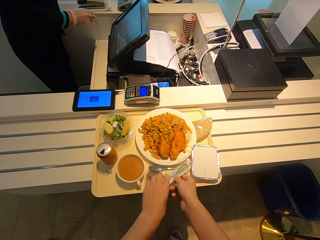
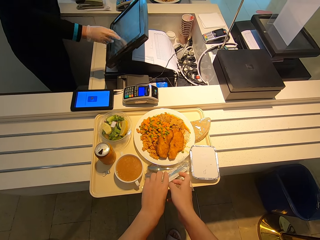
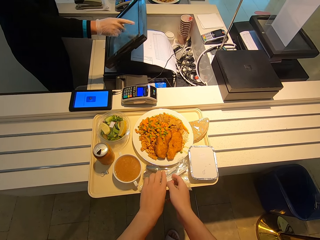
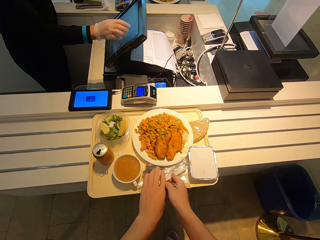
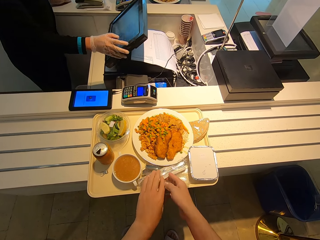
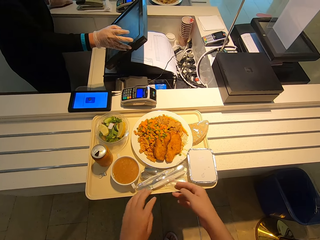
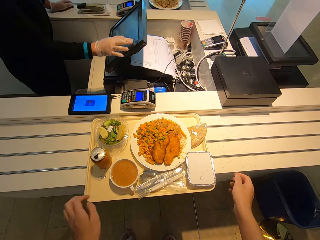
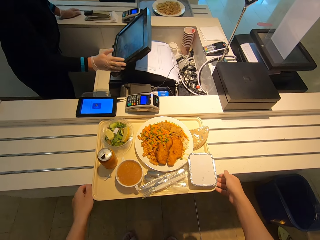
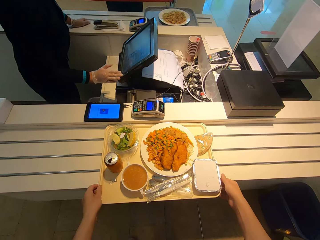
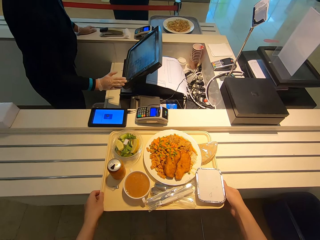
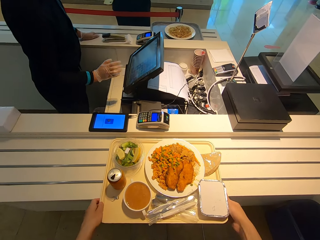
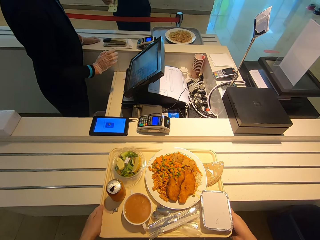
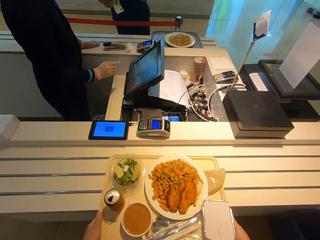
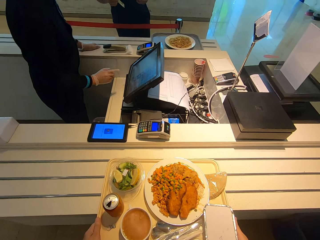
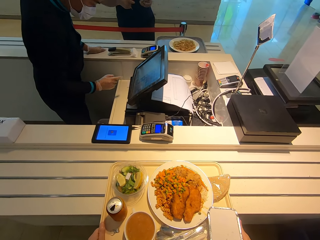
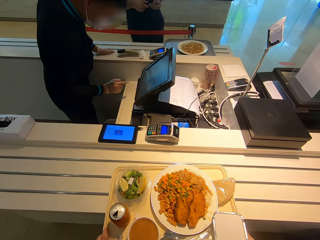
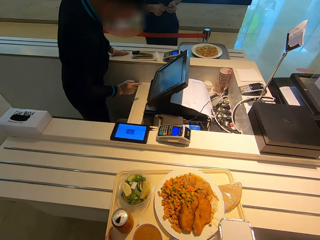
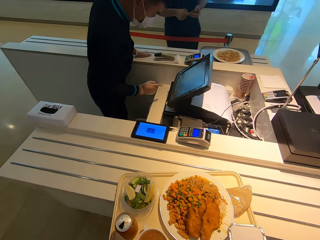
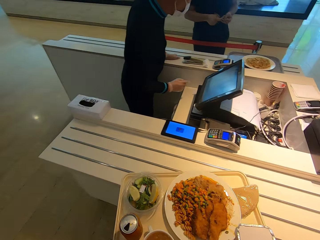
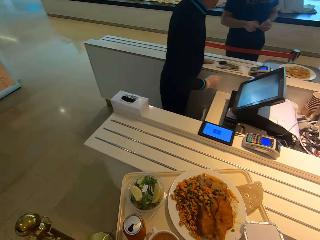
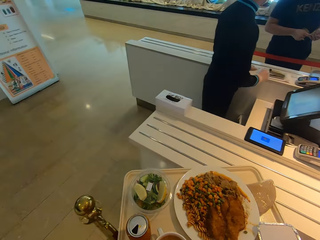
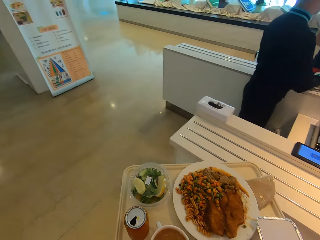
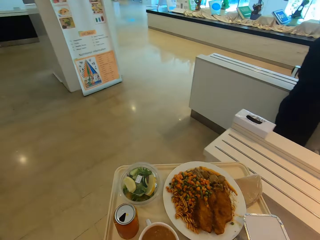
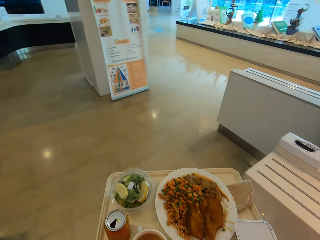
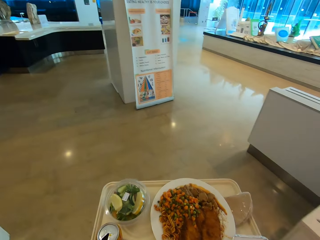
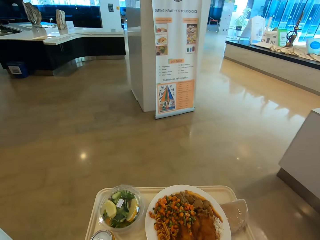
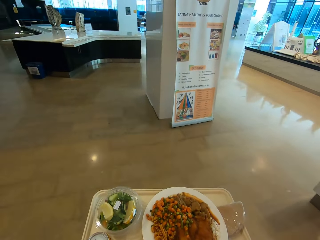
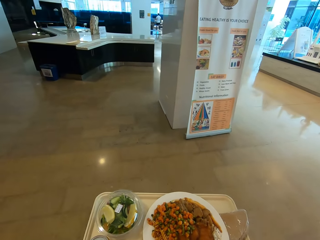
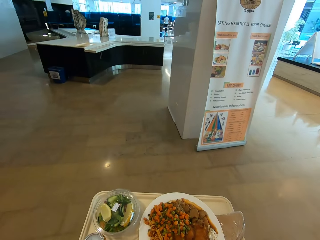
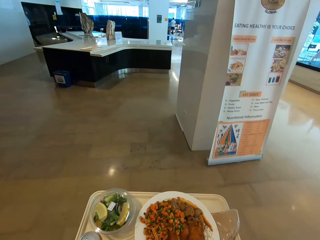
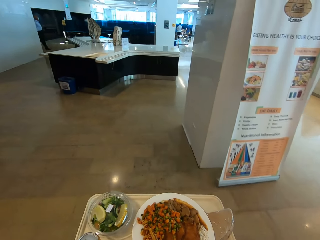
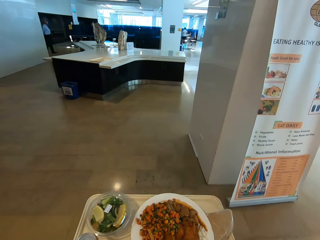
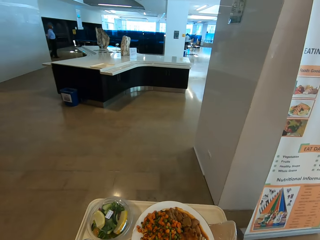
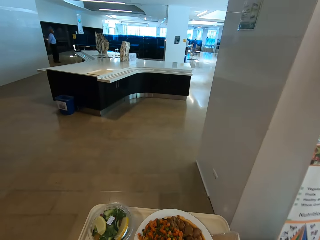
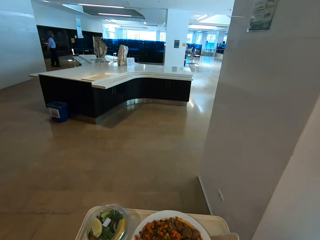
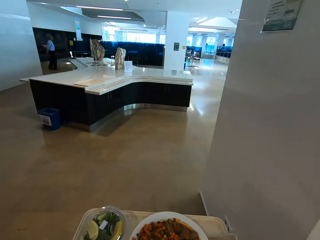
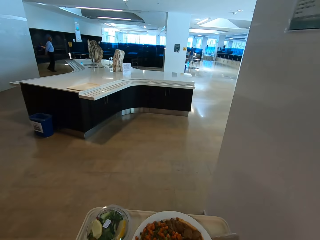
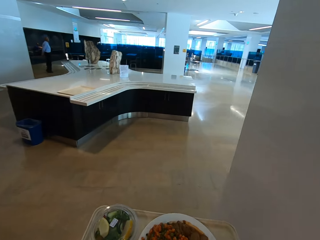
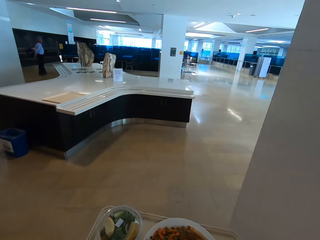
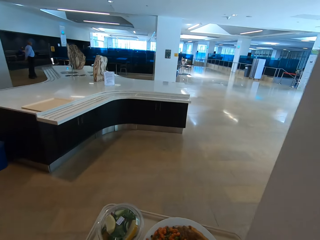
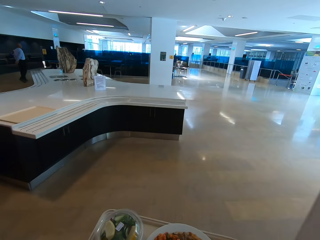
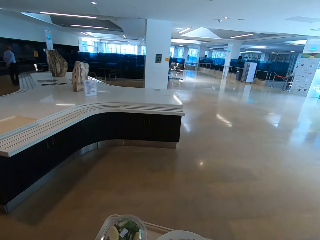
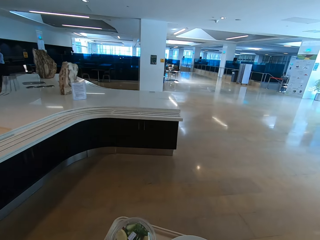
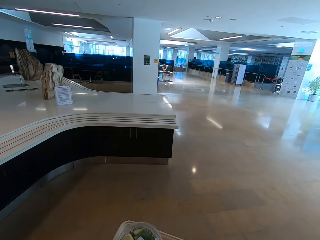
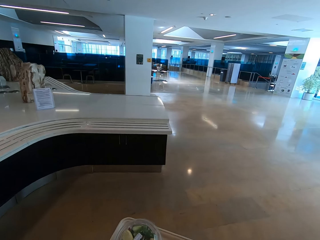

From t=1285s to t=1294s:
The camera wearer picks up the tray. They carry the tray. They walk around.

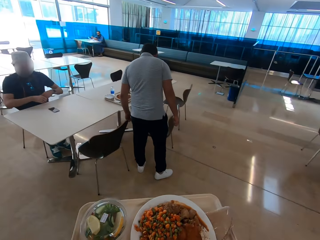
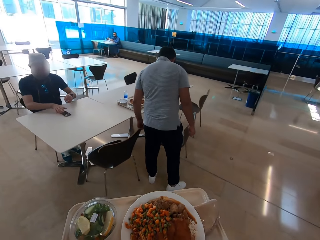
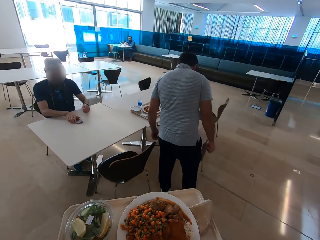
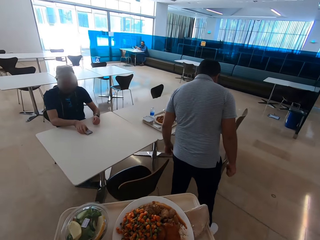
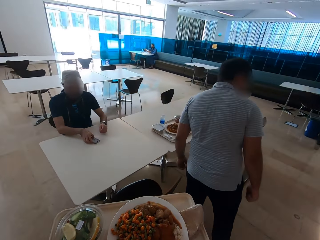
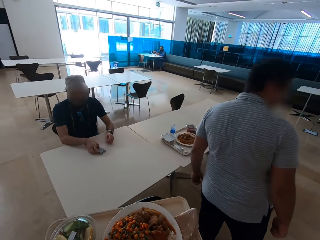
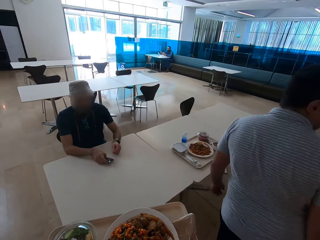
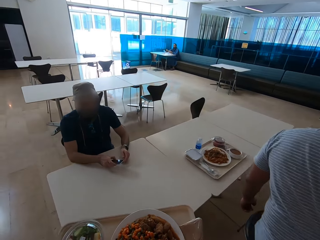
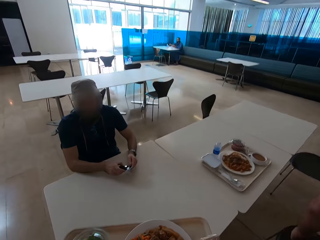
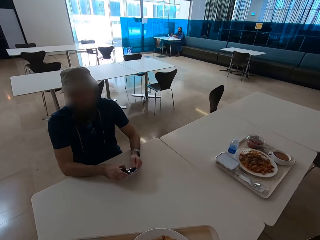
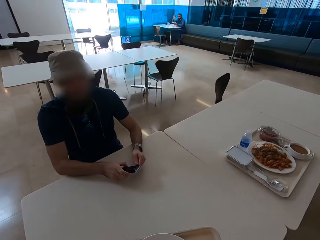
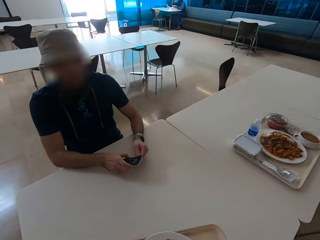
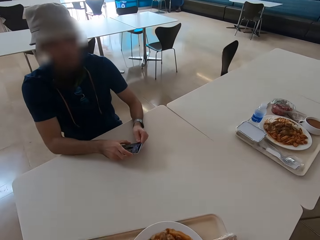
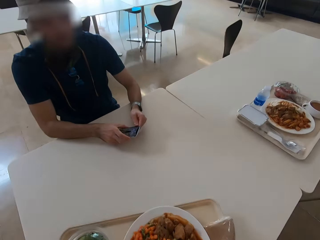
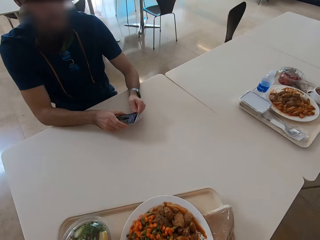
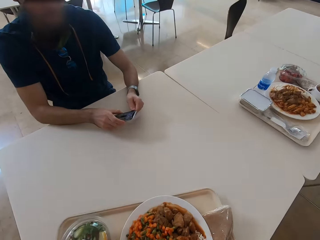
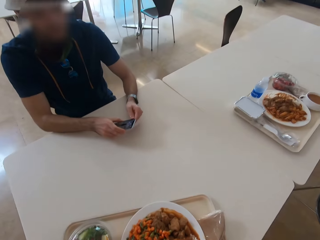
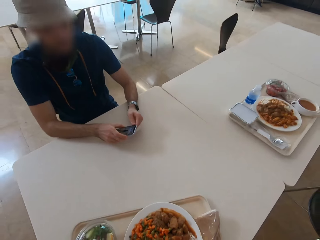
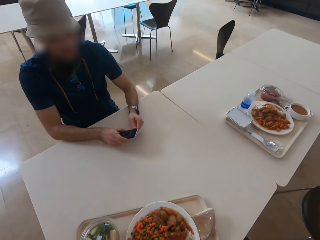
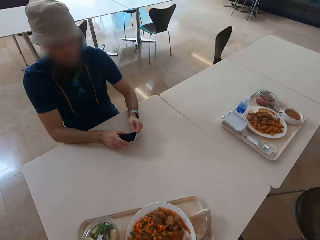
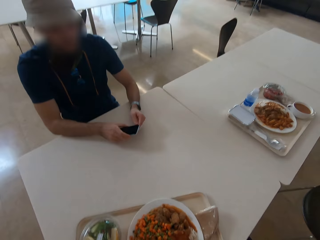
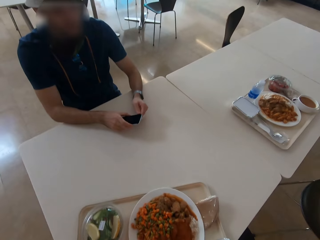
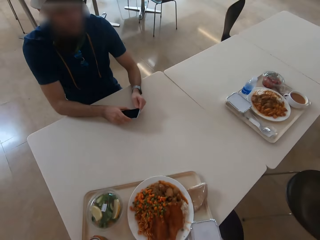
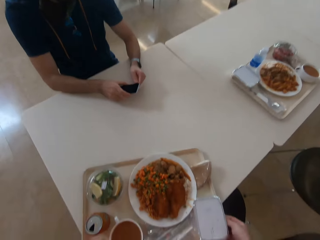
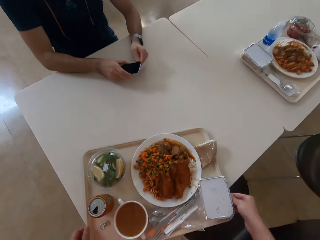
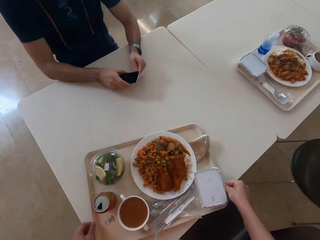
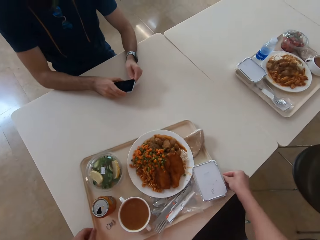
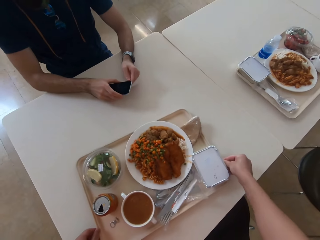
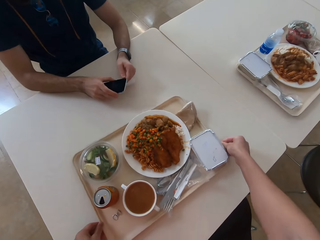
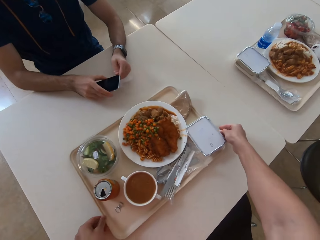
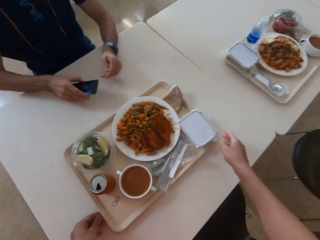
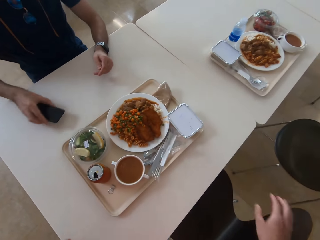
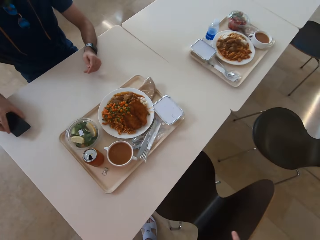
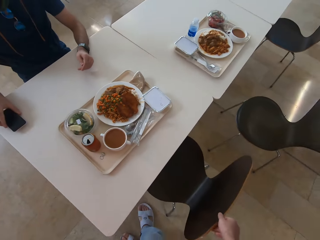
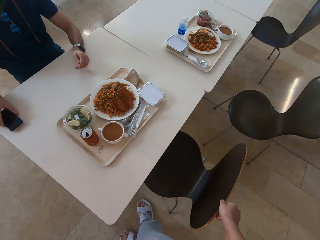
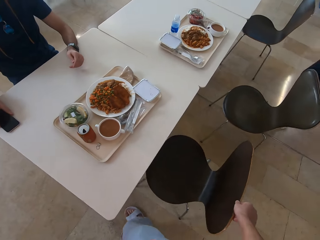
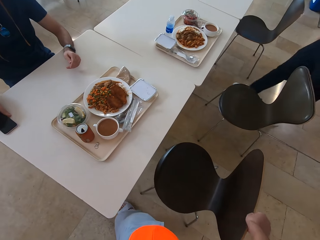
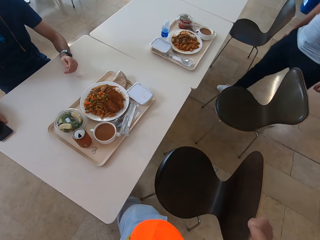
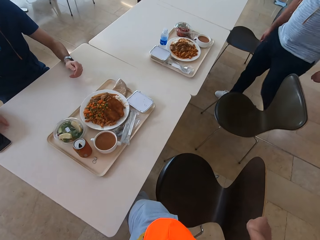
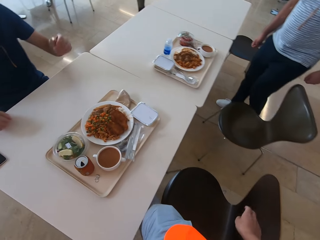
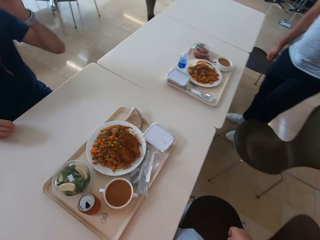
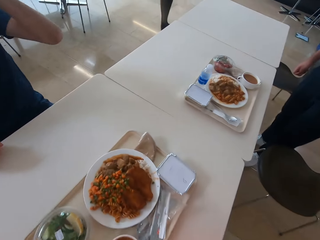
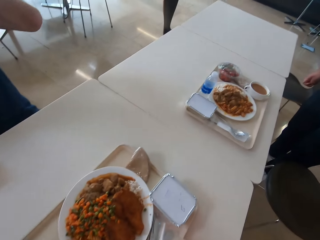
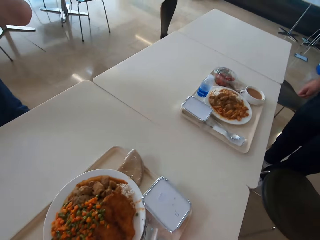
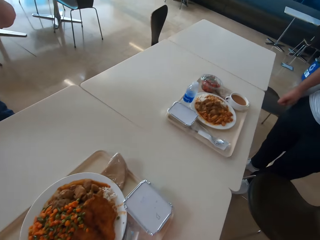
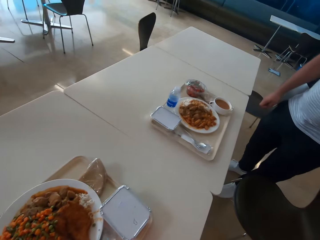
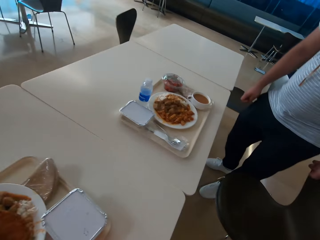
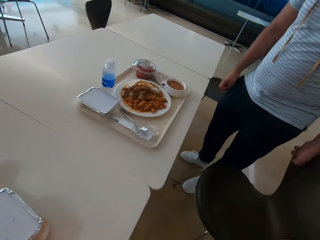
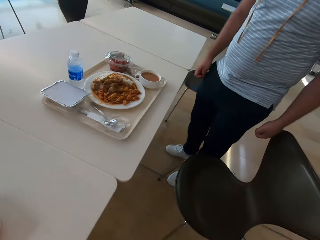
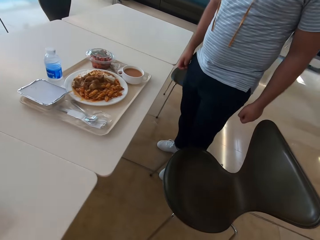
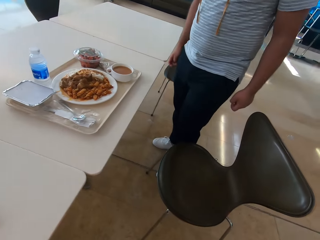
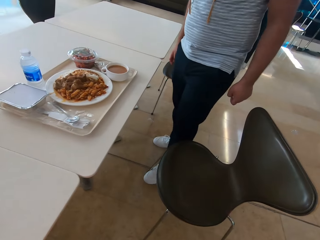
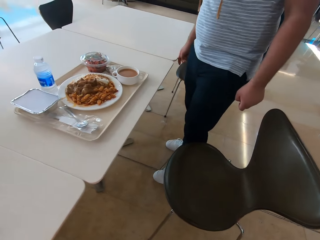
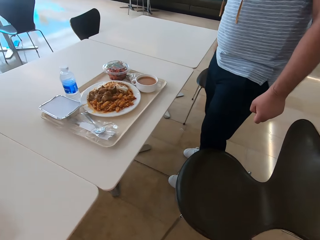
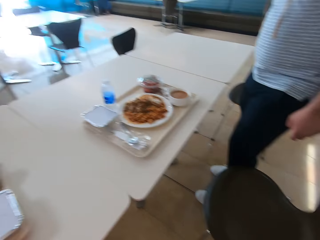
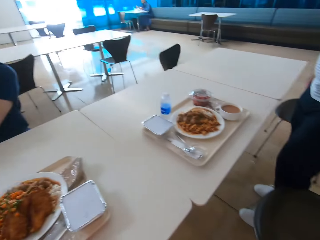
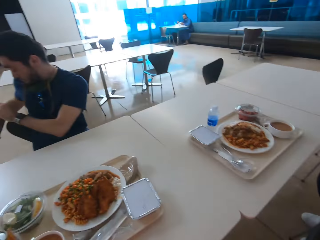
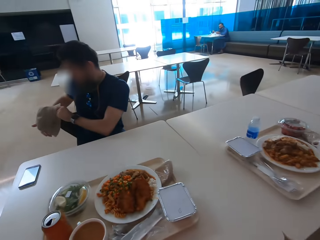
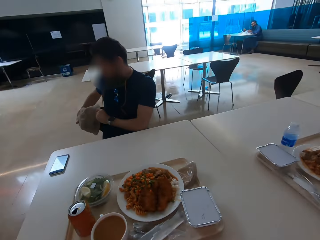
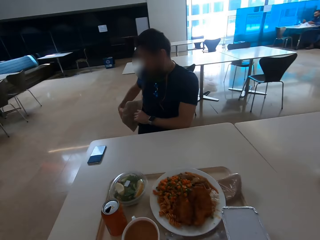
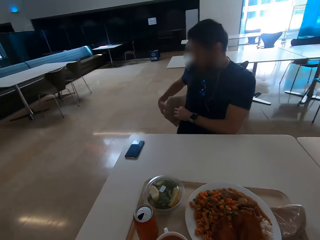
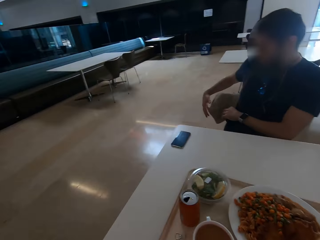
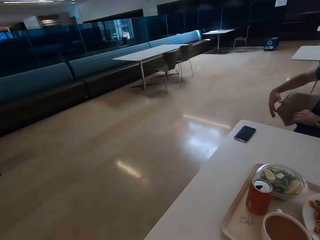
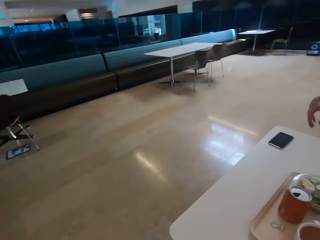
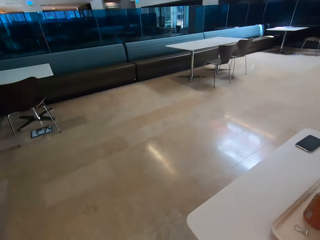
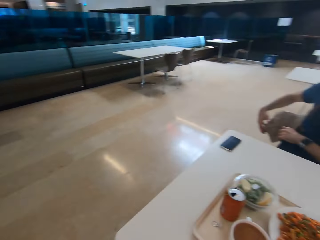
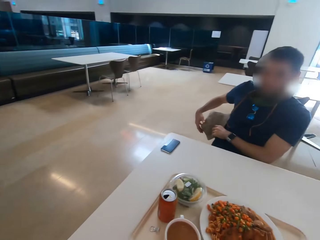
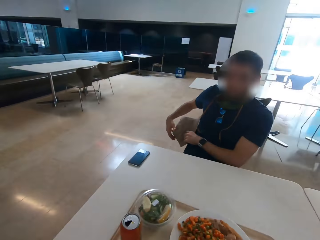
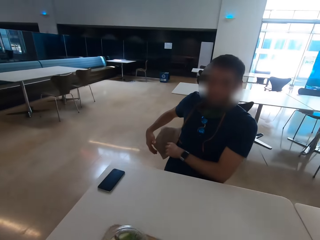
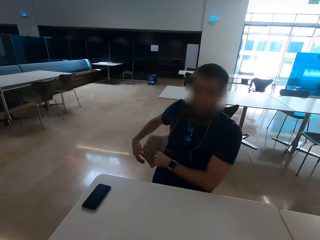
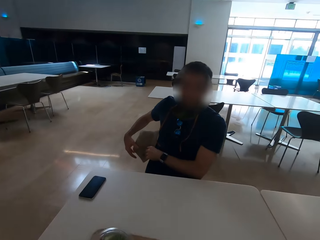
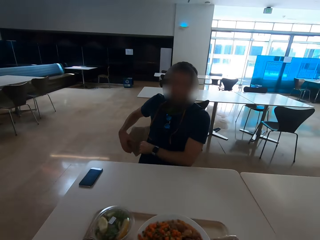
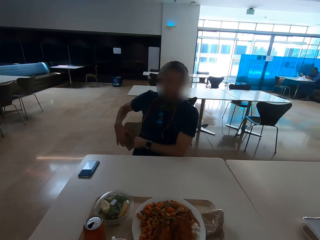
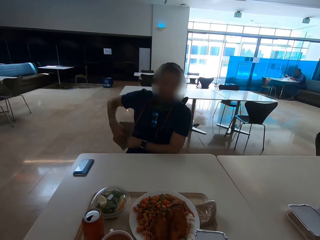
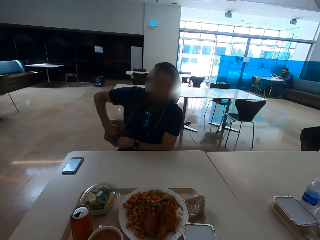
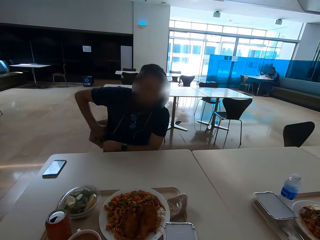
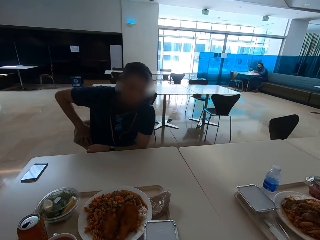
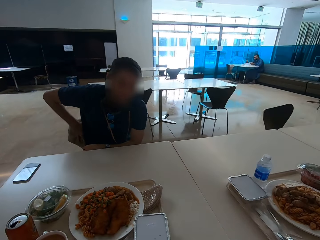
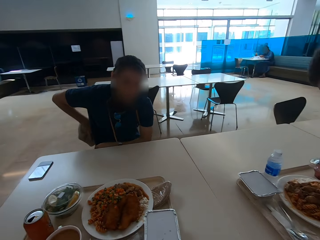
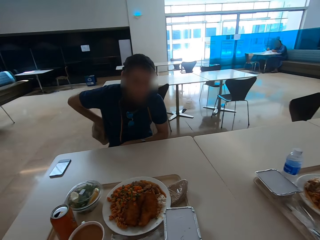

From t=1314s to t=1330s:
The camera wearer puts the tray on the table. A man puts a phone on the table. The camera wearer pulls out a chair. They sit down. They look around. The man hangs his hat on a chair.
